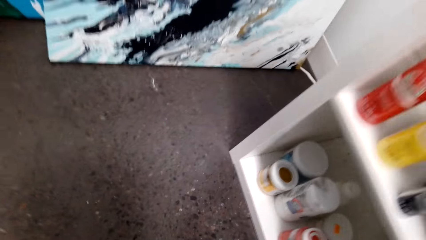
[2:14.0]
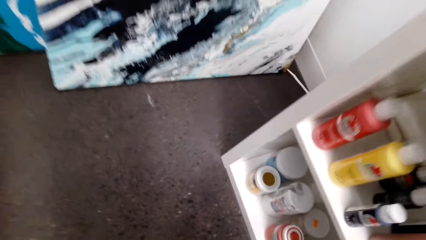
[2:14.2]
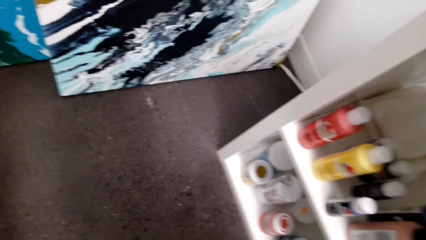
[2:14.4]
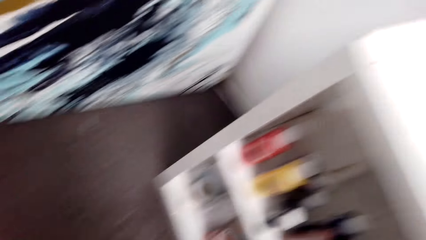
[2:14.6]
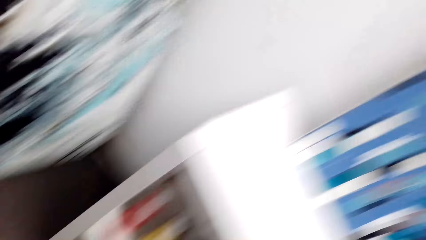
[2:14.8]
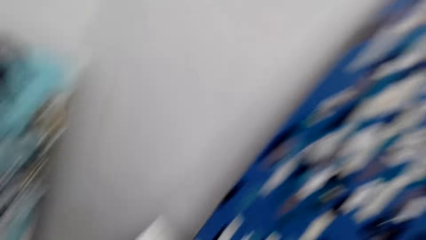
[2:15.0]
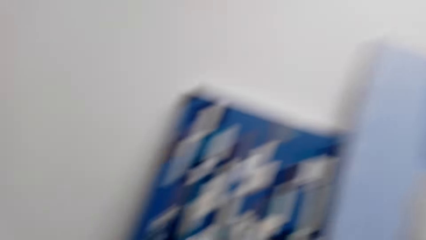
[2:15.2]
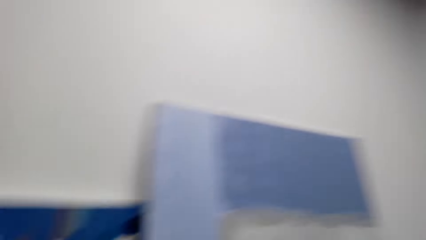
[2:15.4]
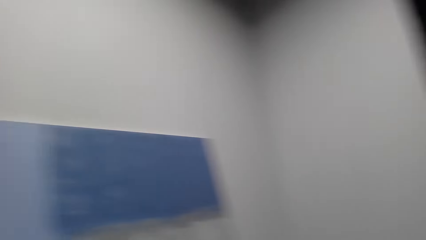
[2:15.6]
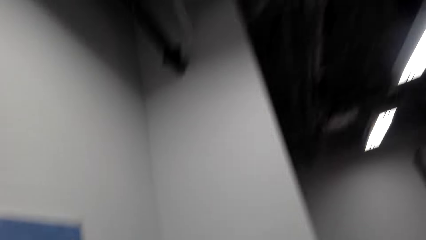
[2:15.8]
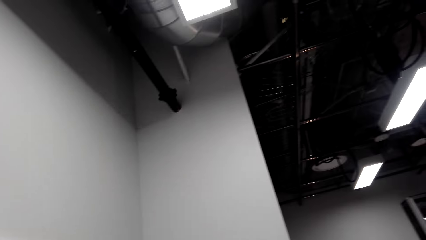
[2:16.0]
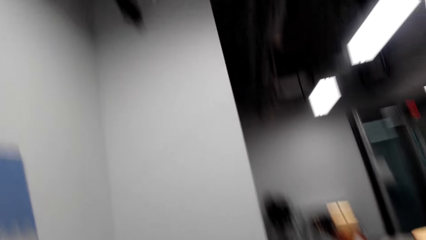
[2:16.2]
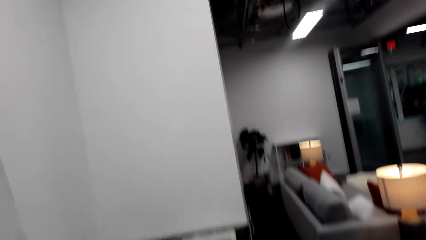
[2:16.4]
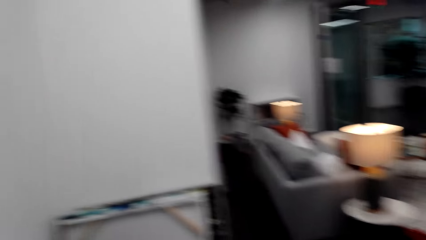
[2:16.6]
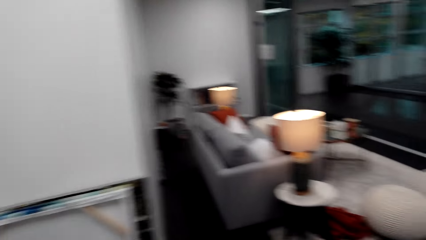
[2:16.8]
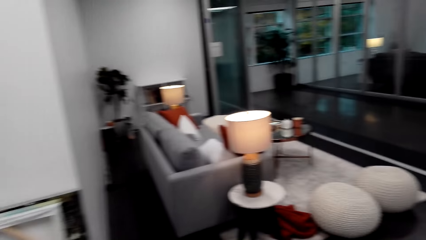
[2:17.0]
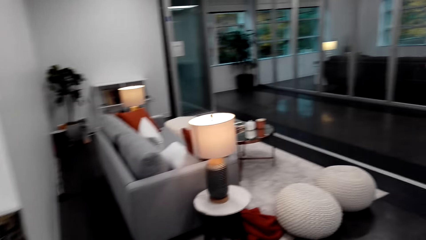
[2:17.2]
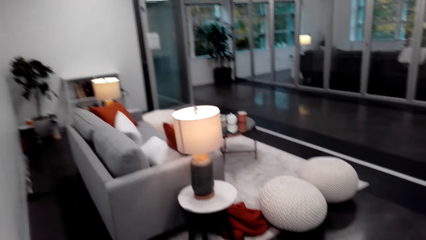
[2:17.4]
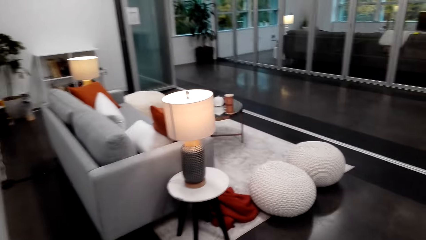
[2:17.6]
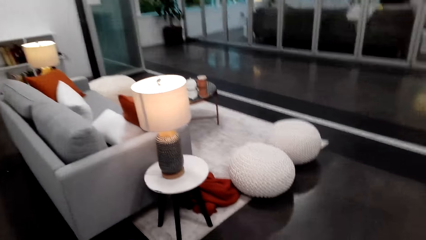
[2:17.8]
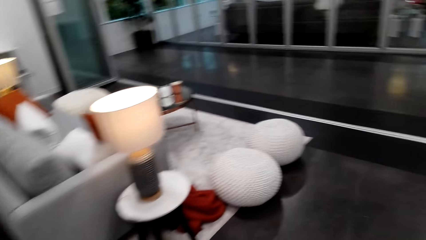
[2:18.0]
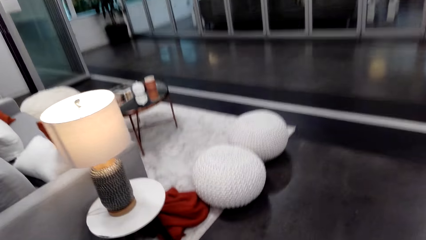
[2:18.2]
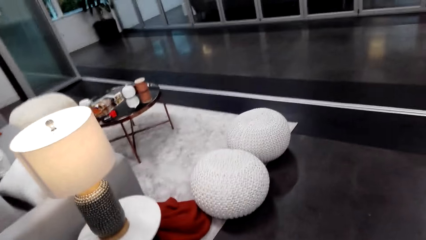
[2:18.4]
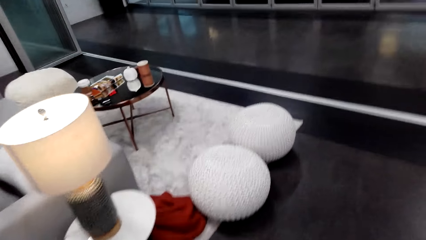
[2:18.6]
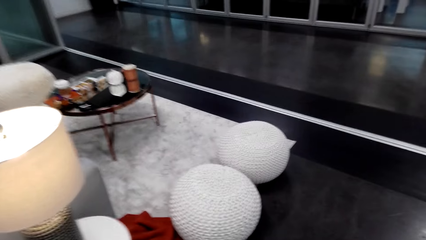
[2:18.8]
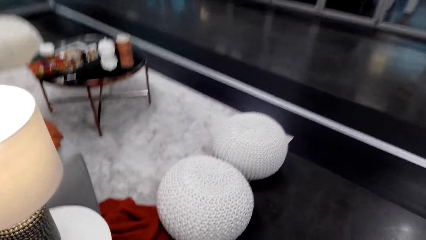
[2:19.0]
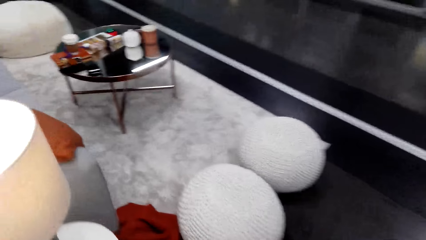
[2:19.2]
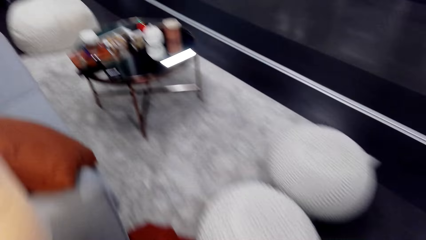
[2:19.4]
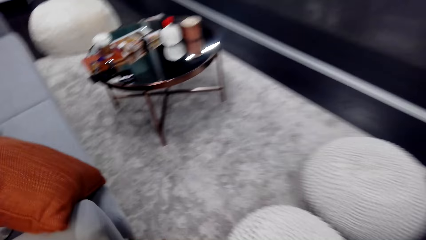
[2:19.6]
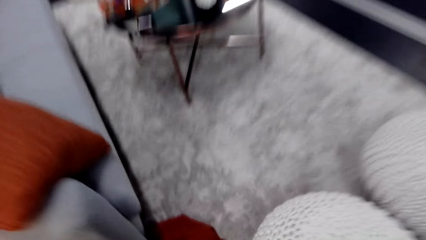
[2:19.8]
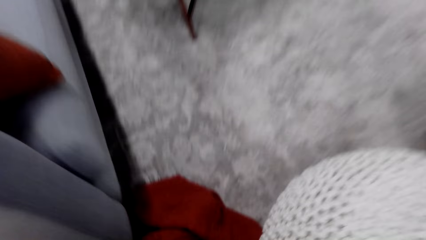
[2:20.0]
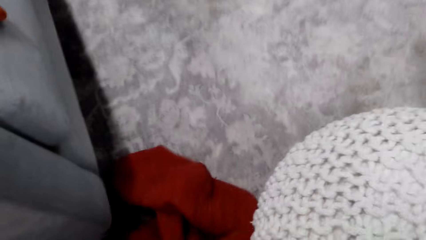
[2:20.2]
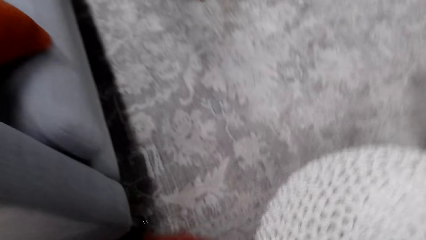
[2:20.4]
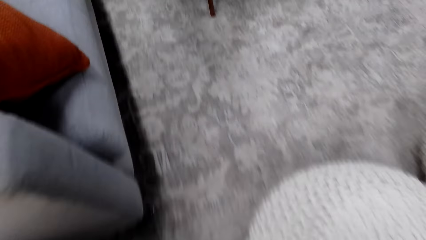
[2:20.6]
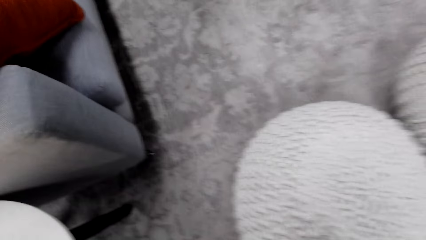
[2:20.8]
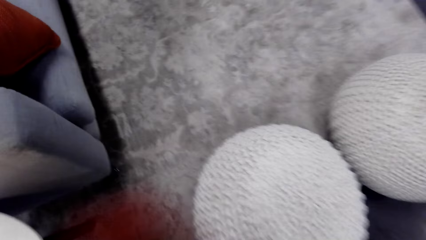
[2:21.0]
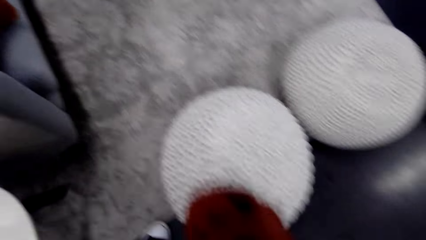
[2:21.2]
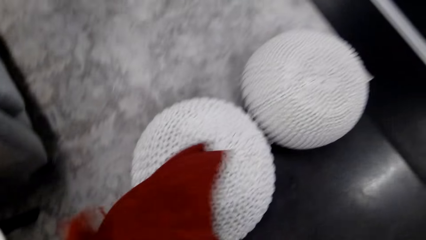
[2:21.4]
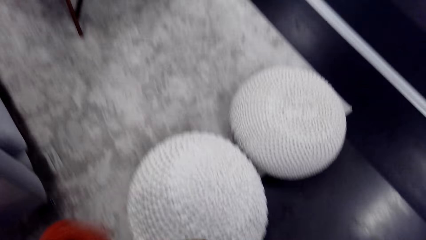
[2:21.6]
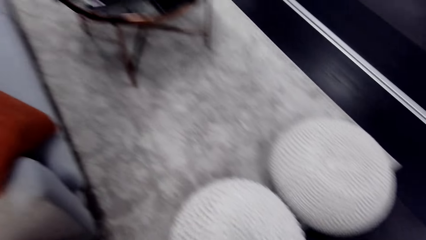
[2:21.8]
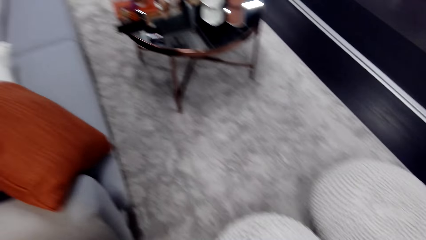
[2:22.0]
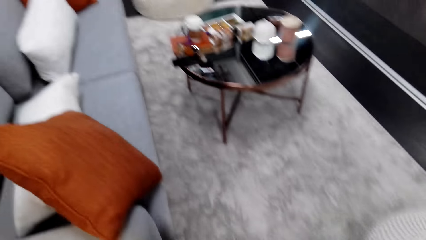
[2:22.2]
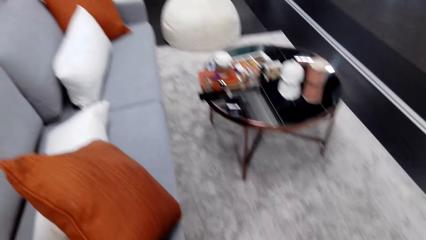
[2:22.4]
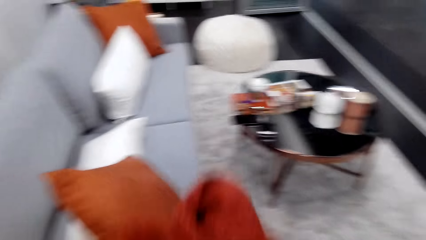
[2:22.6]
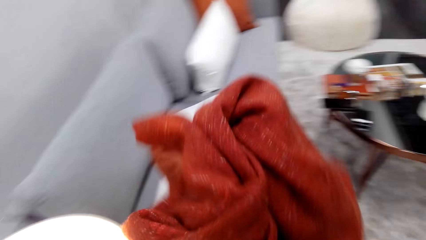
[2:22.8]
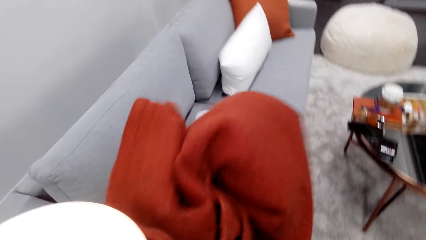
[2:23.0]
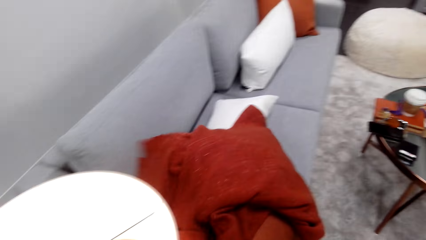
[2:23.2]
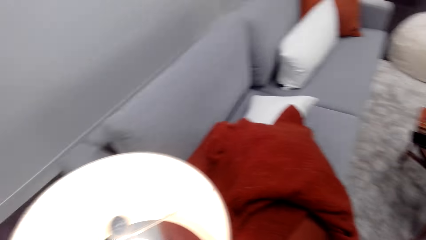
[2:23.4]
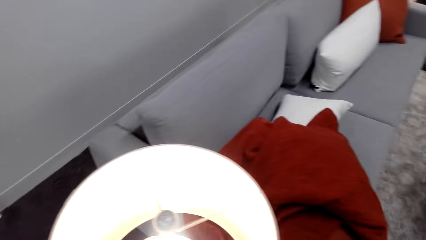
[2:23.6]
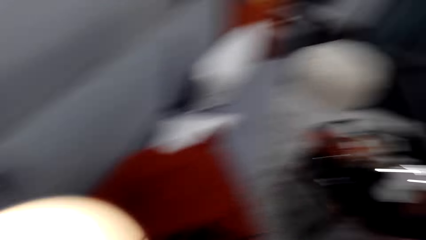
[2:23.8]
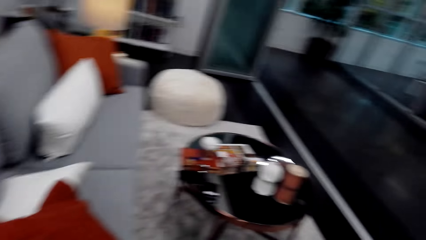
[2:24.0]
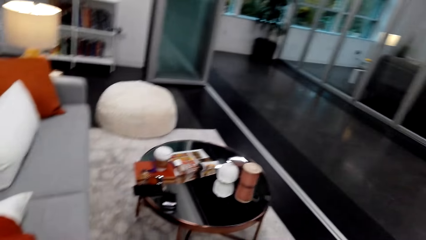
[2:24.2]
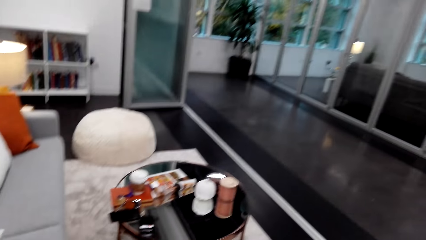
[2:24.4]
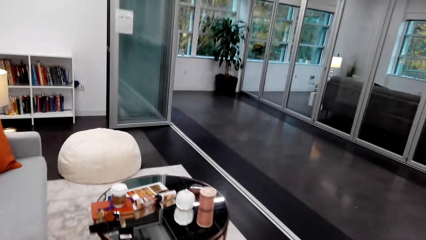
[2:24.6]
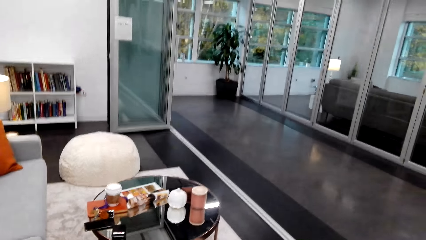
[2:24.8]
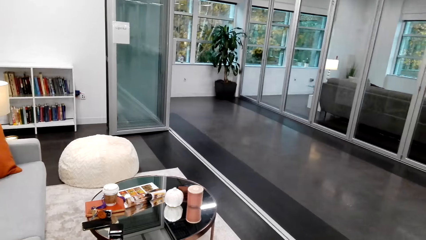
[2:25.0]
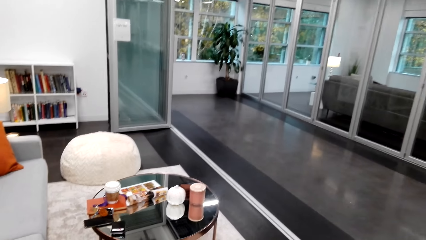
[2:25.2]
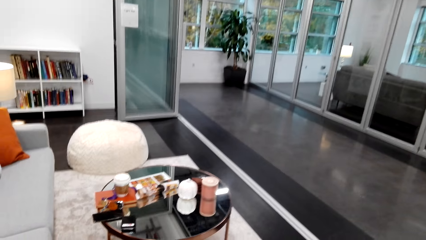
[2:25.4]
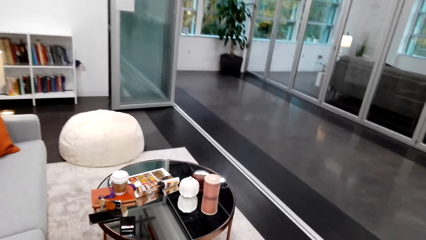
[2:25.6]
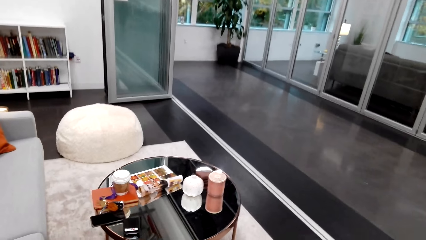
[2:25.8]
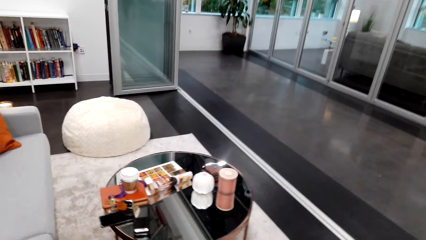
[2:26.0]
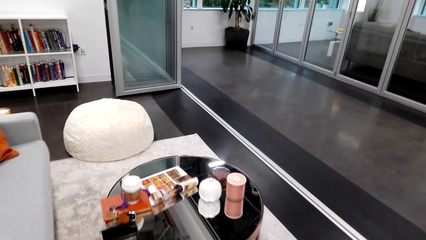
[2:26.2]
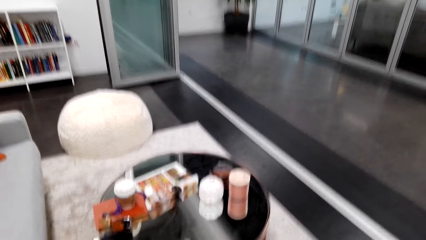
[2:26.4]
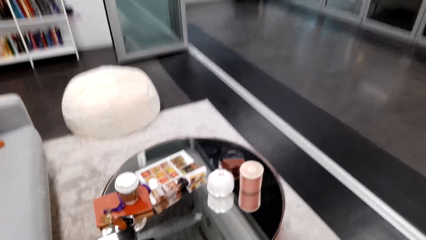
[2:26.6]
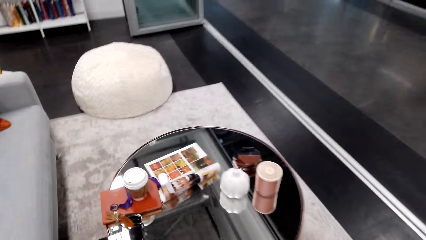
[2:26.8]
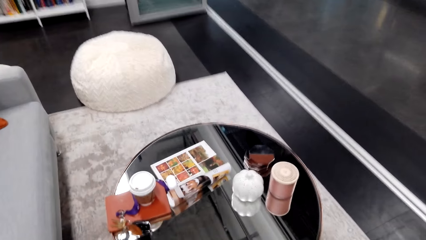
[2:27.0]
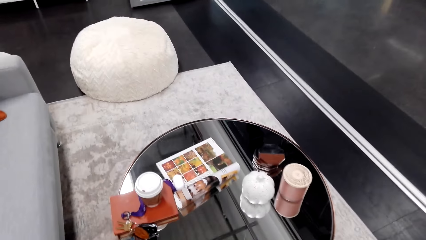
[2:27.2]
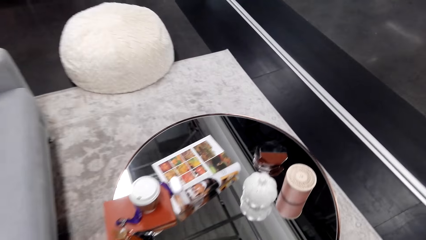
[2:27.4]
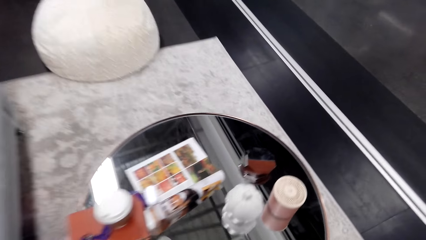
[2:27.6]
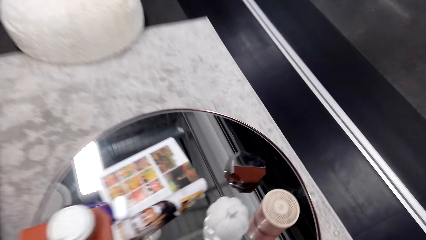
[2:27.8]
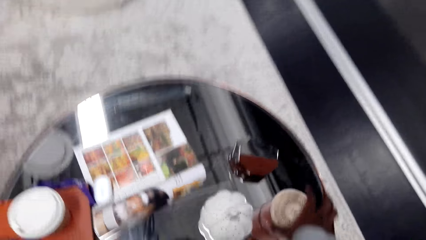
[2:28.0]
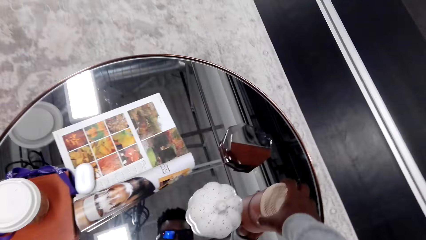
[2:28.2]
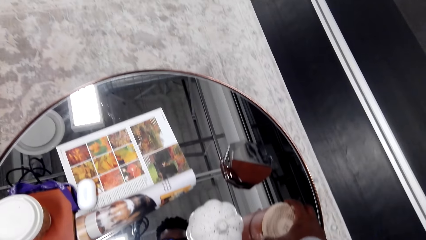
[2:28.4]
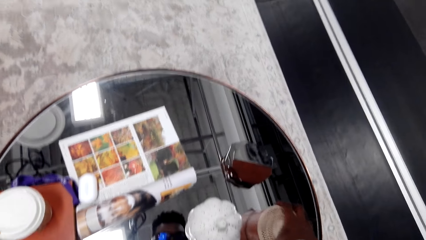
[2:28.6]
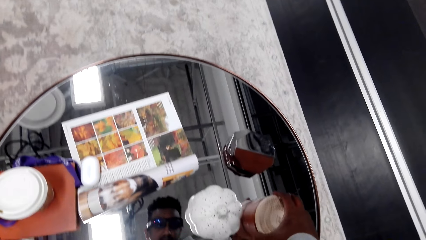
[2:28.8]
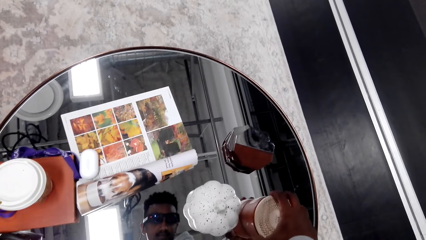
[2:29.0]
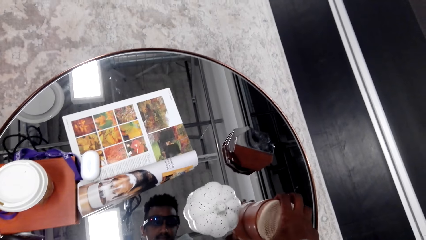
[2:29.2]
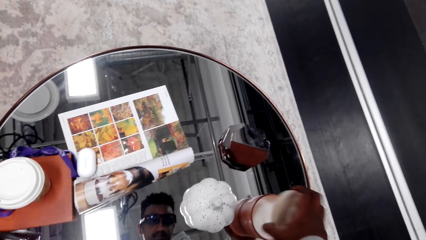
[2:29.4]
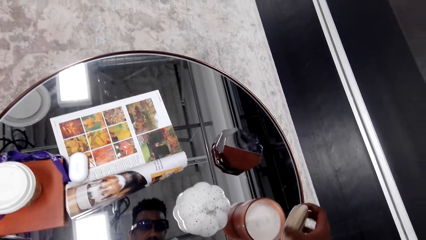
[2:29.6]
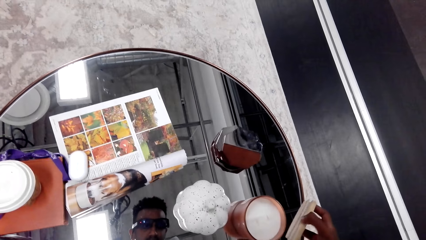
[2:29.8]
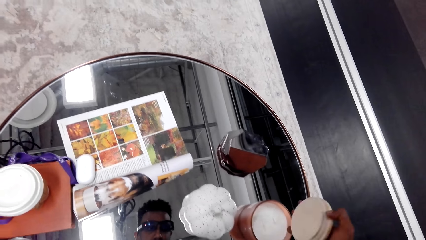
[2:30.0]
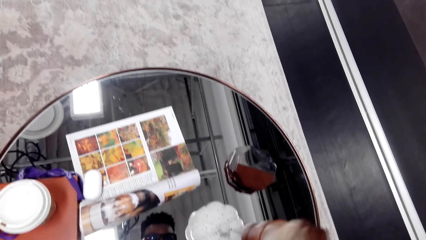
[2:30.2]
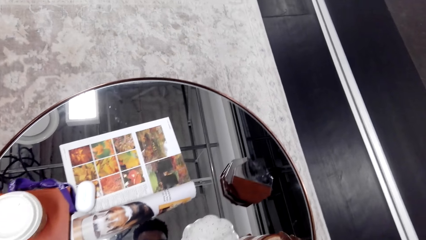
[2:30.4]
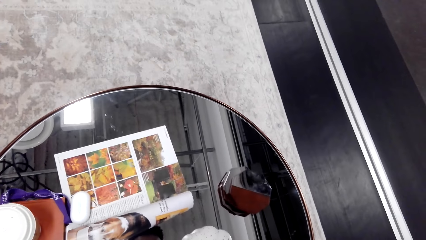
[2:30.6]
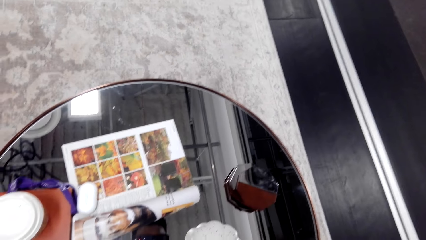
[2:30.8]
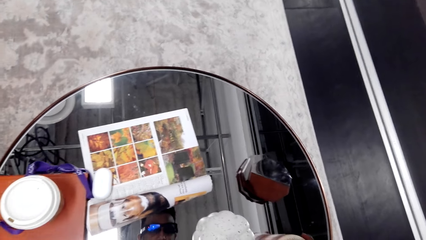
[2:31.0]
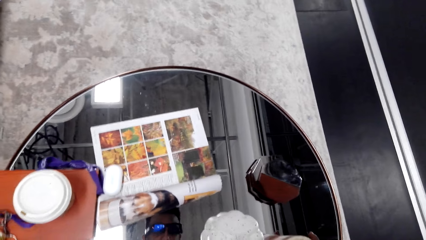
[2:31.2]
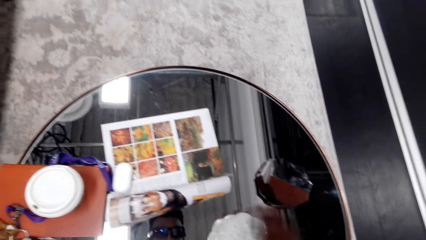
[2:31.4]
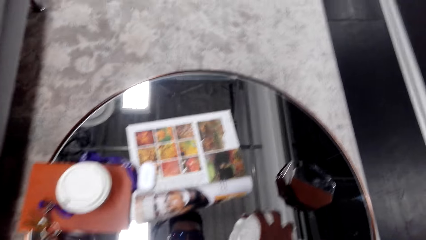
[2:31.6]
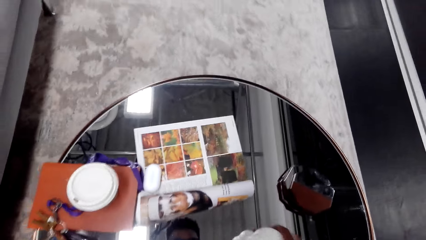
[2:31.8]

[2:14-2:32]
The camera wearer stands up. They look around. They walk around the office. They walk towards a seat. They bend down. They pick a cloth from the floor. They stand up. They fold the cloth. They throw the cloth on a chair. They look around the office. They walk towards a coffee table. They hold a tin or mug. They open the tin. They check the mug. They close the tin.
